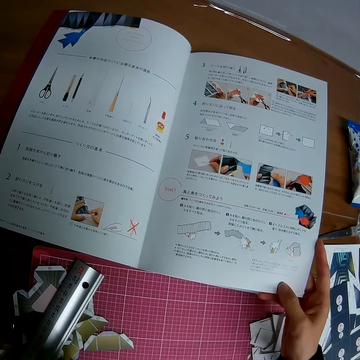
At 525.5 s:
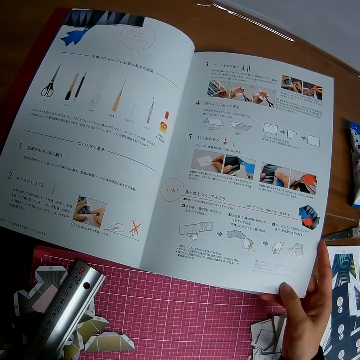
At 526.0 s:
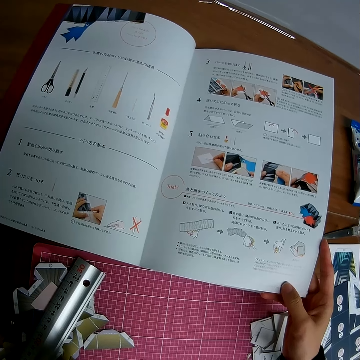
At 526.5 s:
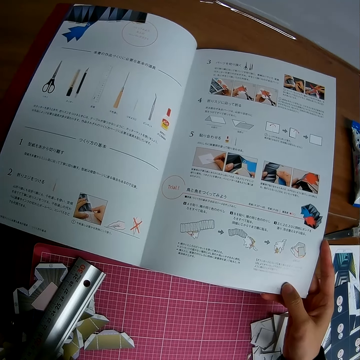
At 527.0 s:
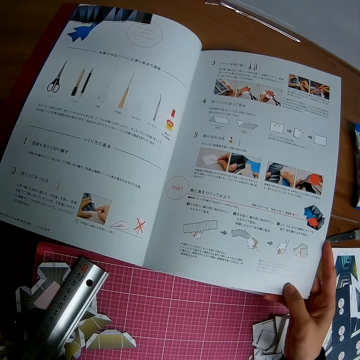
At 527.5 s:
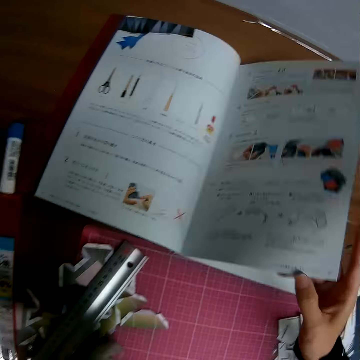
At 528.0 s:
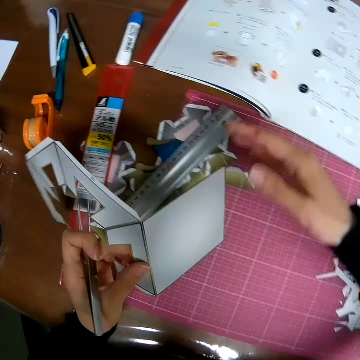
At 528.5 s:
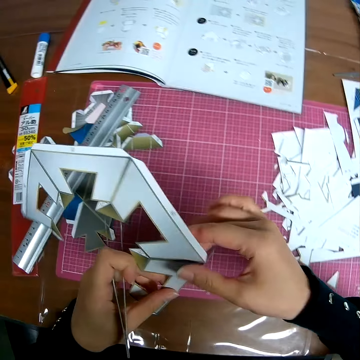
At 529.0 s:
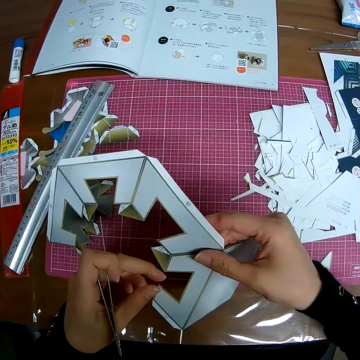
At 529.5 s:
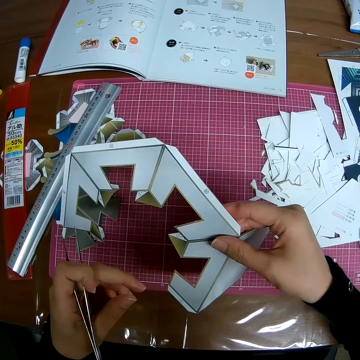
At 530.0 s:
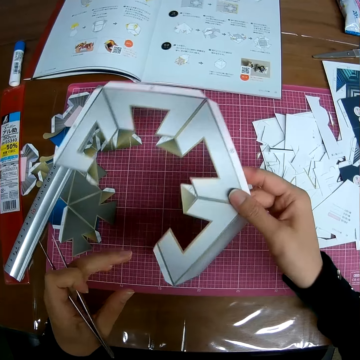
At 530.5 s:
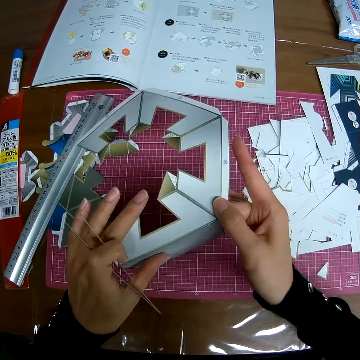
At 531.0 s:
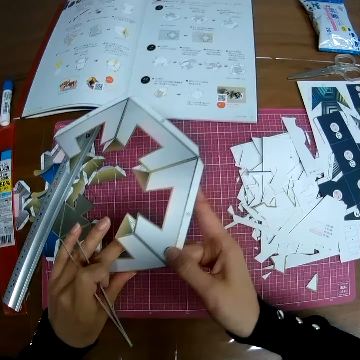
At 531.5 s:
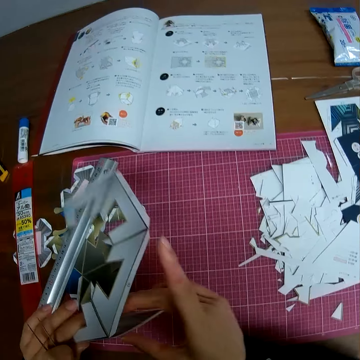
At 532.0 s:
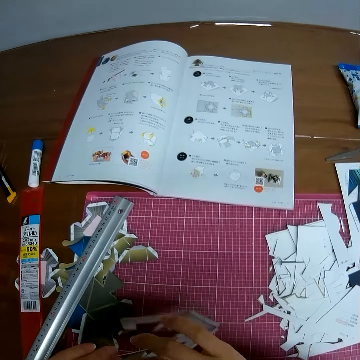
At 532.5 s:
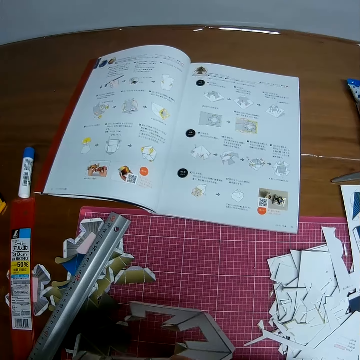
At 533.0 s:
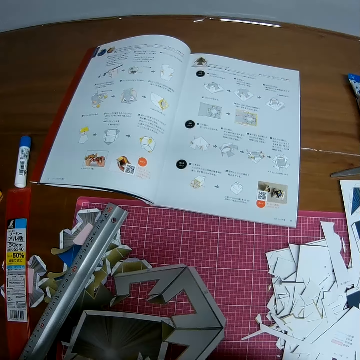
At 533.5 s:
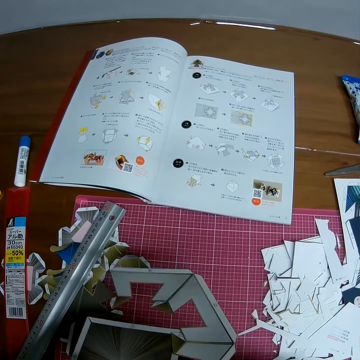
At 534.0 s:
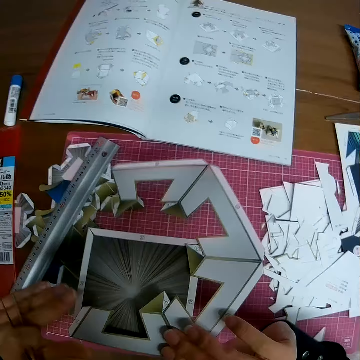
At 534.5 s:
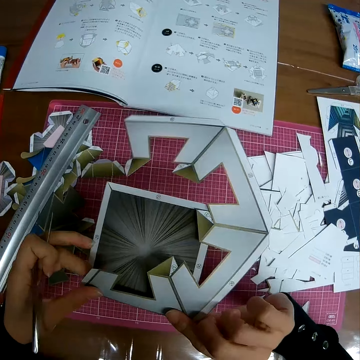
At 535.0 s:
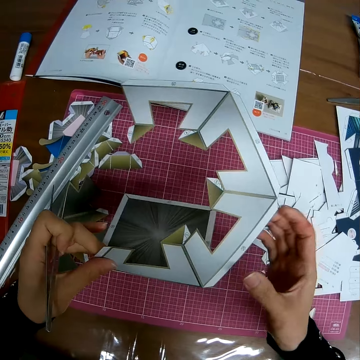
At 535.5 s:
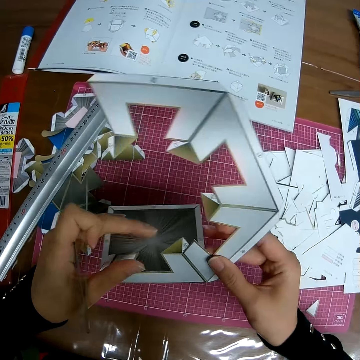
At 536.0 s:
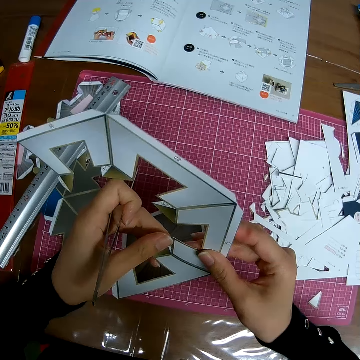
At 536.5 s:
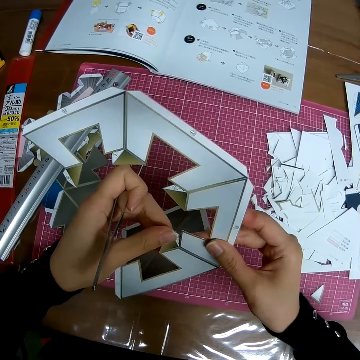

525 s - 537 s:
The camera wearer looks at the sketch book. He looks at the paper model. He adjusts the craft sheet in his hand.

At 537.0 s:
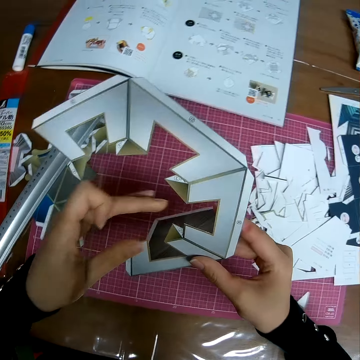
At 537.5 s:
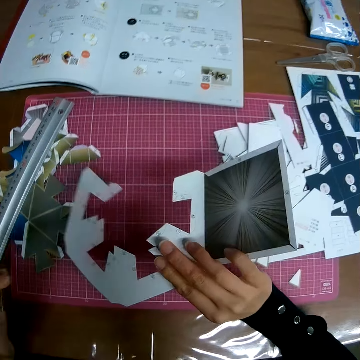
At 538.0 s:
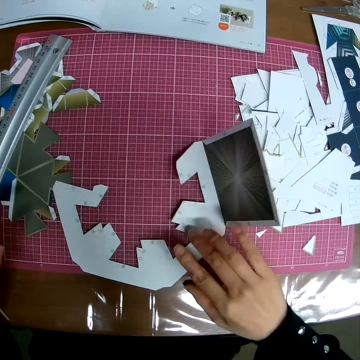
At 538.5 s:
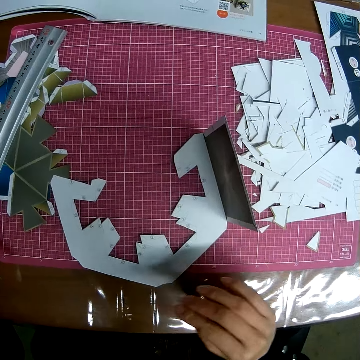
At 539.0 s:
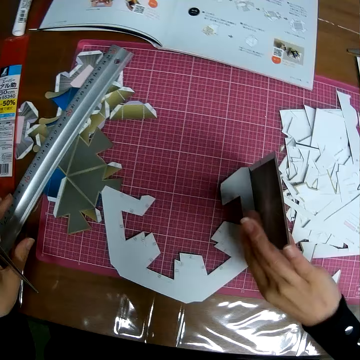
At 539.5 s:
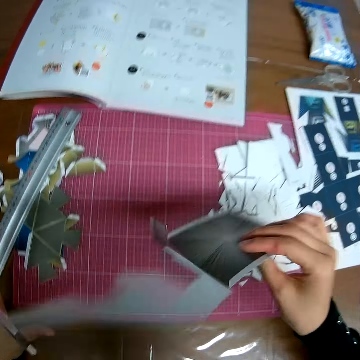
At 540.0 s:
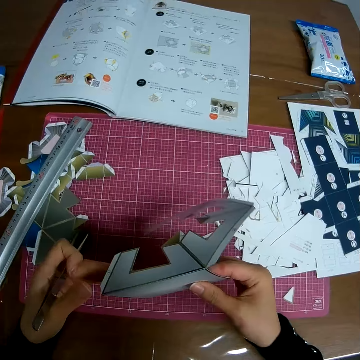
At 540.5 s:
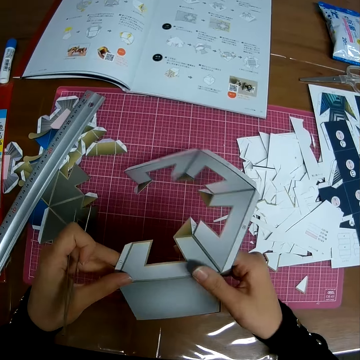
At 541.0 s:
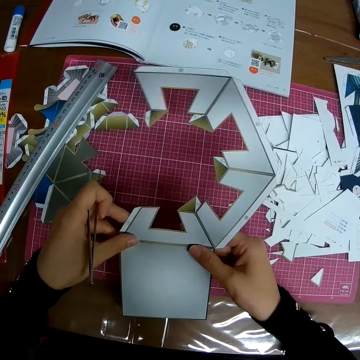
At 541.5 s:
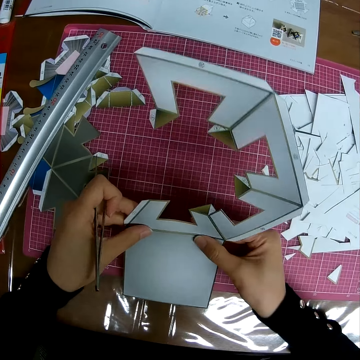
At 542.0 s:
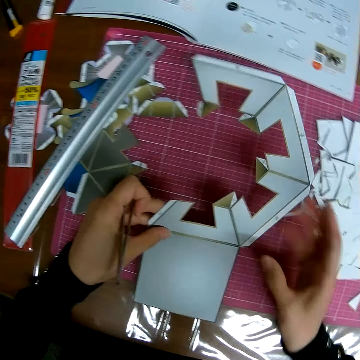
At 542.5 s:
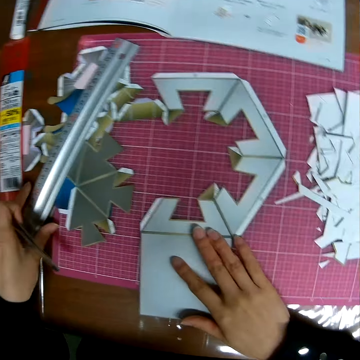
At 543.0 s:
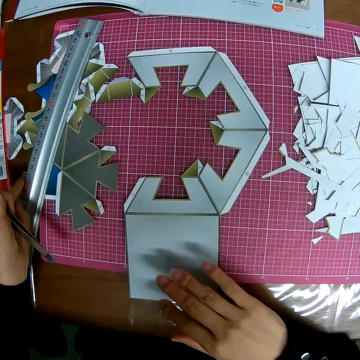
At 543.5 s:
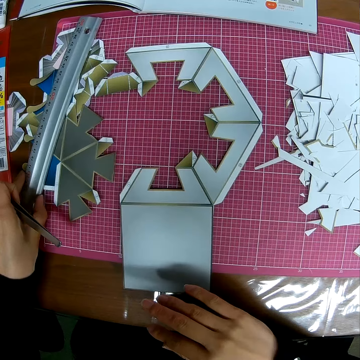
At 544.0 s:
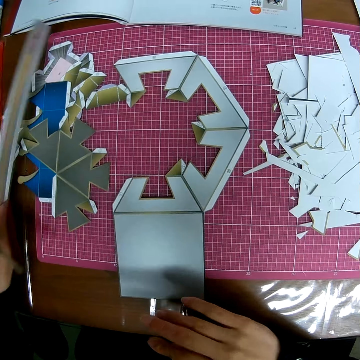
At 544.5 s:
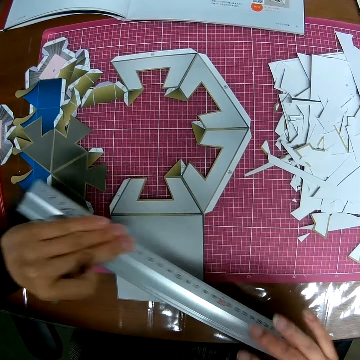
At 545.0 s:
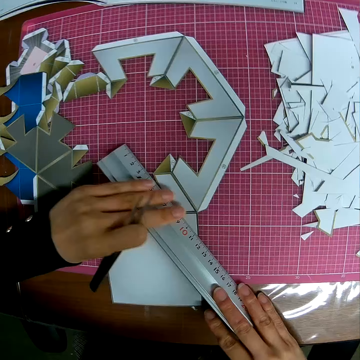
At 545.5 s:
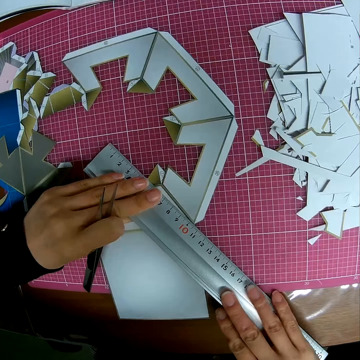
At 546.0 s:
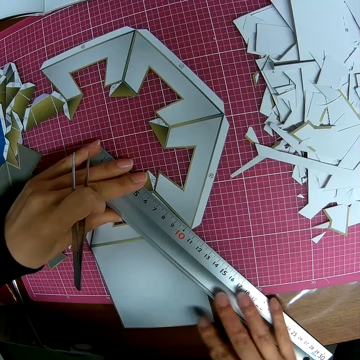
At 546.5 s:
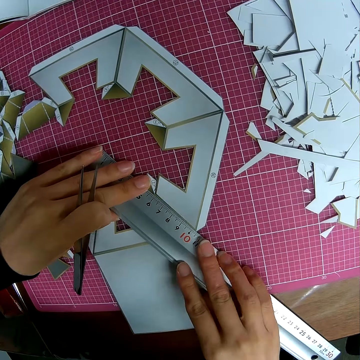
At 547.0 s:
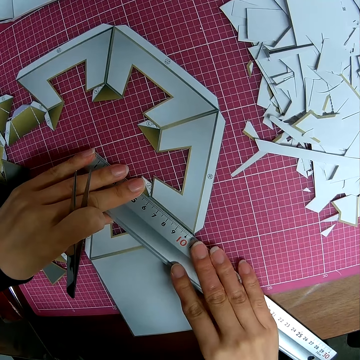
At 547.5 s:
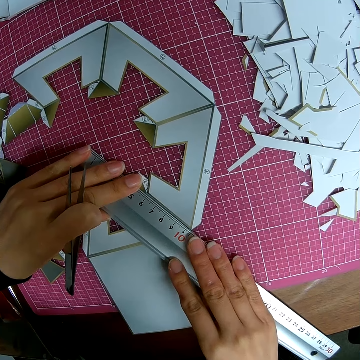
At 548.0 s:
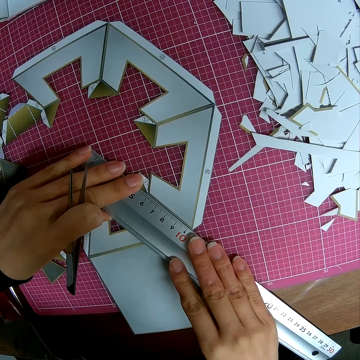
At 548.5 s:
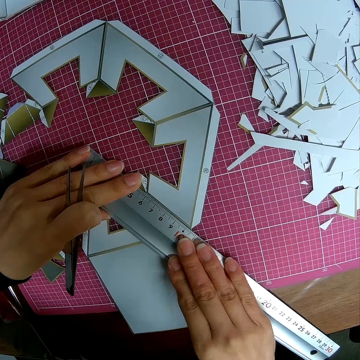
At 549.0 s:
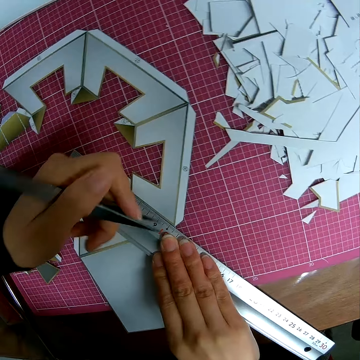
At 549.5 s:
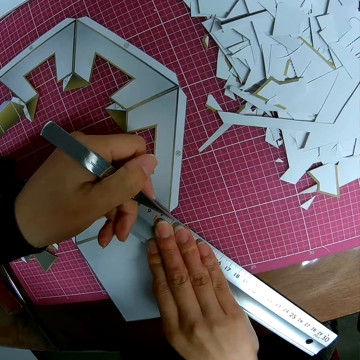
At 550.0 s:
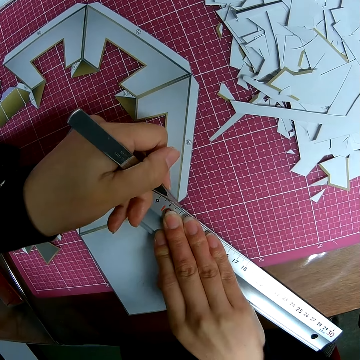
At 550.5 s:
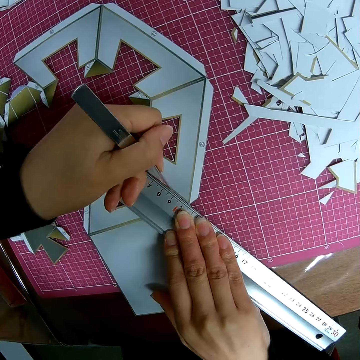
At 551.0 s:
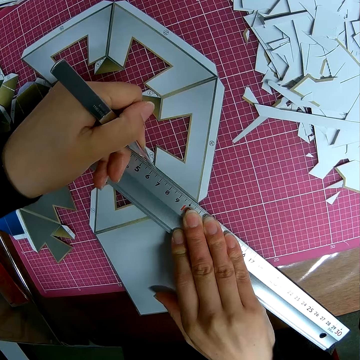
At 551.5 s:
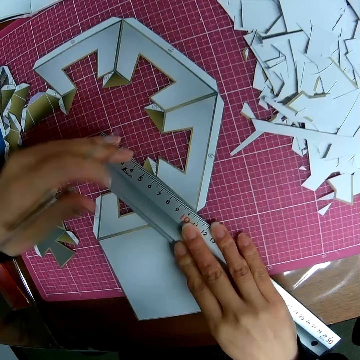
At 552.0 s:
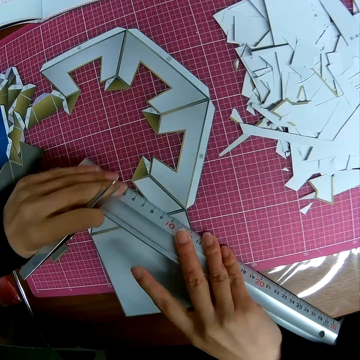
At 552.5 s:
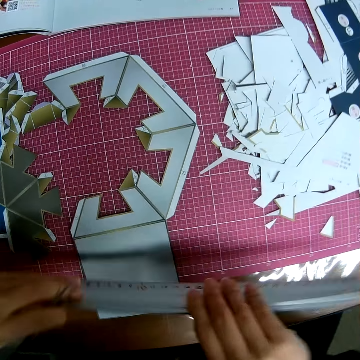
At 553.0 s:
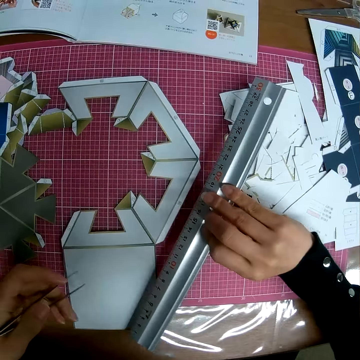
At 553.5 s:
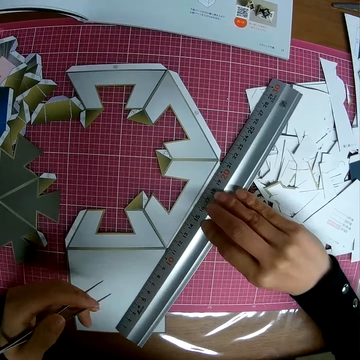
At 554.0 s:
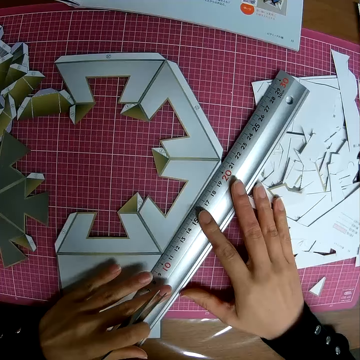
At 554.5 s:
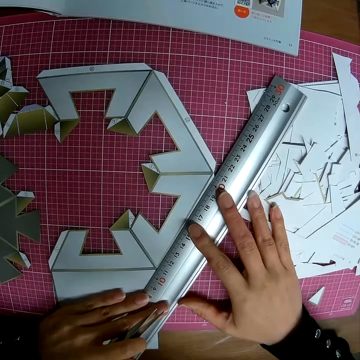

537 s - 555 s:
The camera wearer drops the craft sheet or paper model on the self healing measuring mat. He takes the paper model and turns the paper model. He adjusts the craft sheet in his hand. He looks at the paper model. He picks up the ruler on the table. He places the ruler on the craft sheet. He measures the paper model with the ruler. He marks a line on the craft sheet with the picker in his hand. He cuts the paper folder with a bone folder.

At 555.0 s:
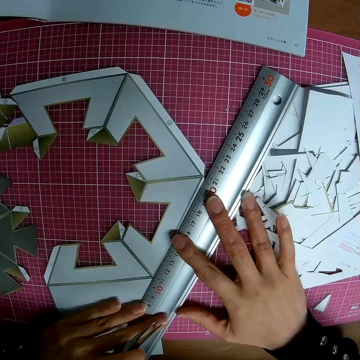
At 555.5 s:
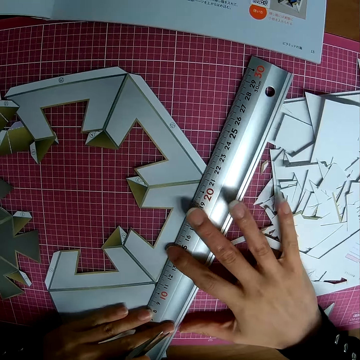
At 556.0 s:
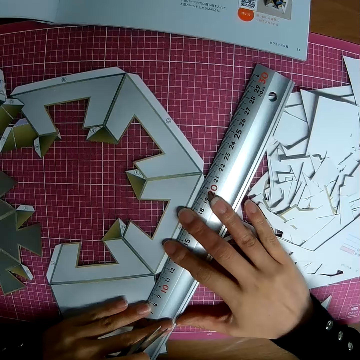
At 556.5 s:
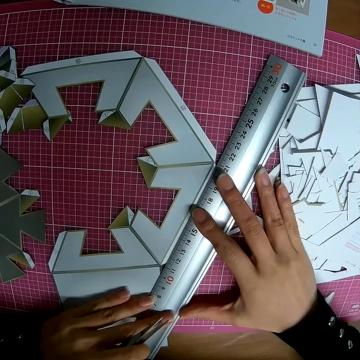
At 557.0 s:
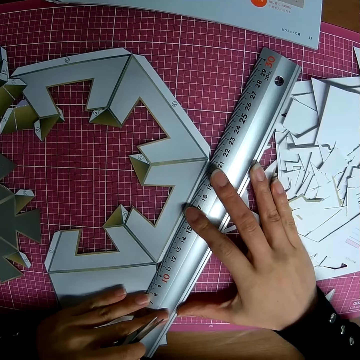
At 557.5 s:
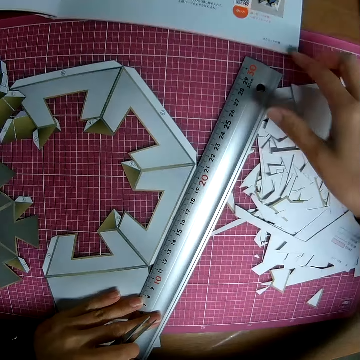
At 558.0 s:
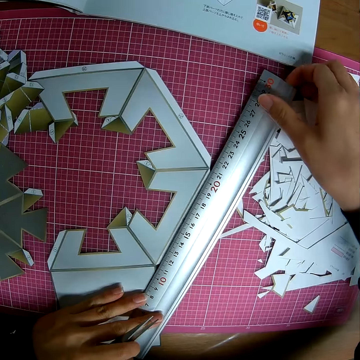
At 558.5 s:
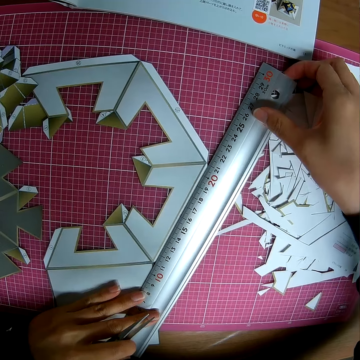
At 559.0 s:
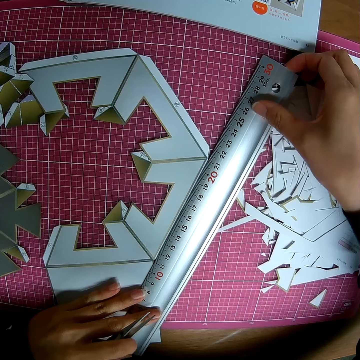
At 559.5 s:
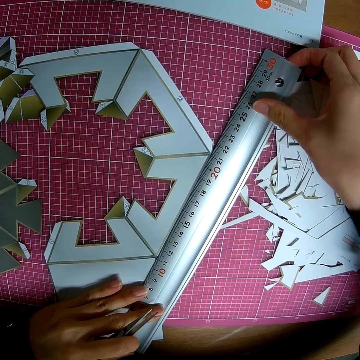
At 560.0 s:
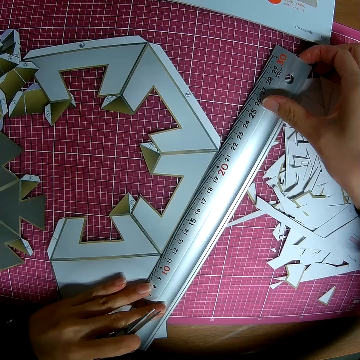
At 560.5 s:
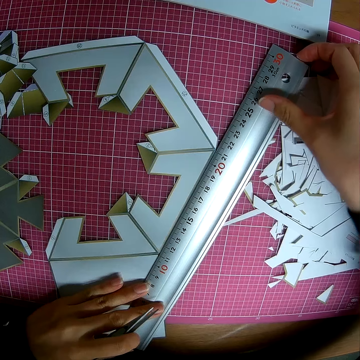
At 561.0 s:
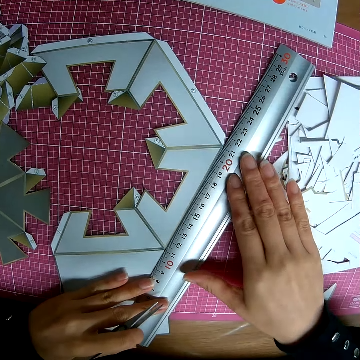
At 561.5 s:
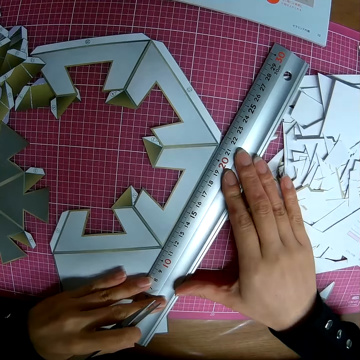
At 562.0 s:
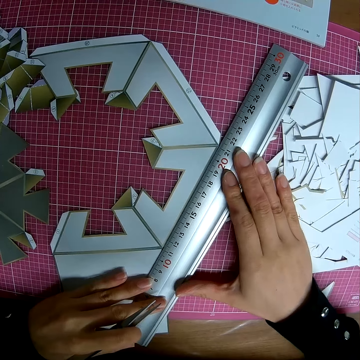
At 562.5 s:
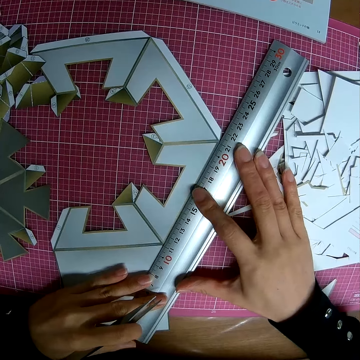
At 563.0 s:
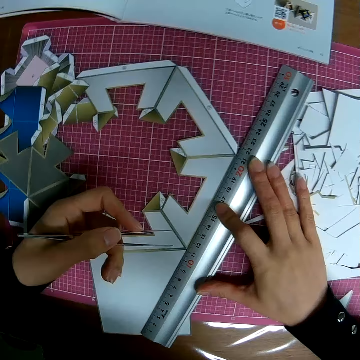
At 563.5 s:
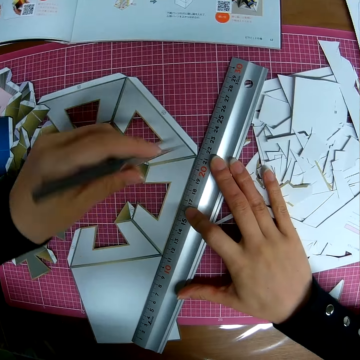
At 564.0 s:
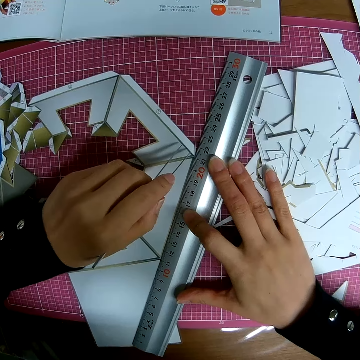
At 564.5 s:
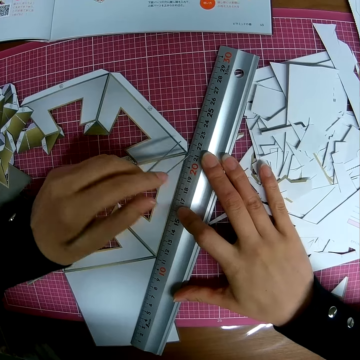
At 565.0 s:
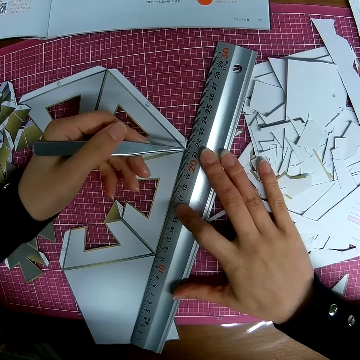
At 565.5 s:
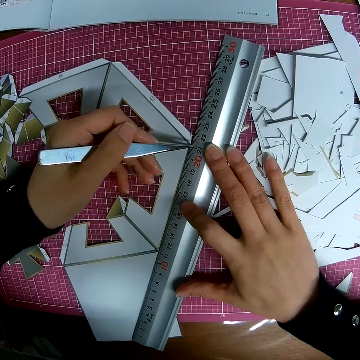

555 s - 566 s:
The camera wearer marks the craft sheet with the picker in his hand.
